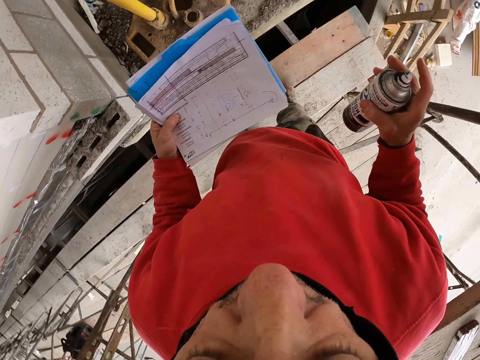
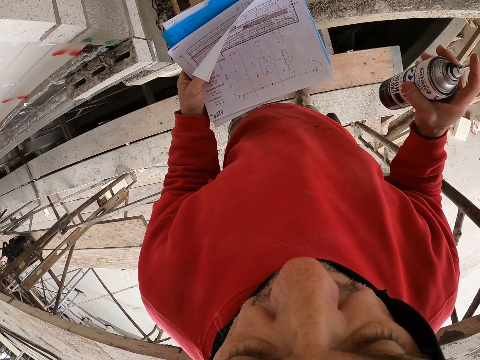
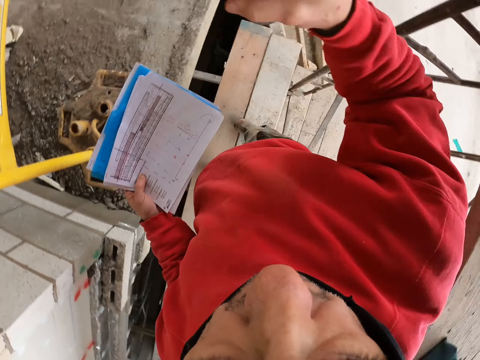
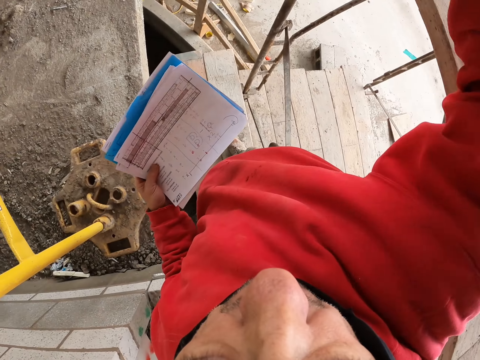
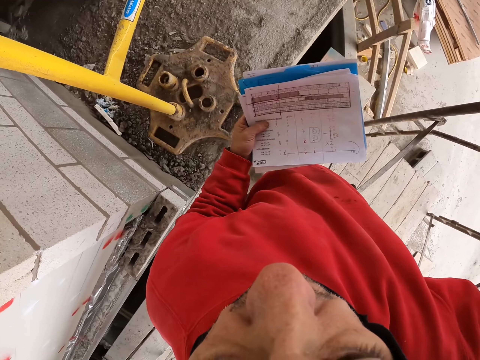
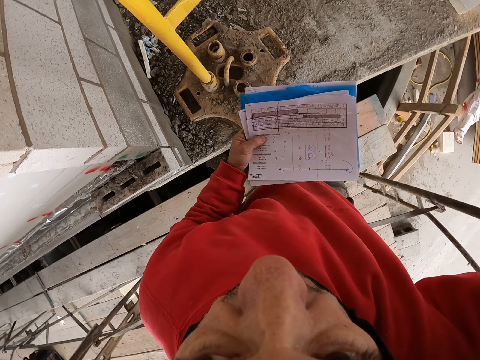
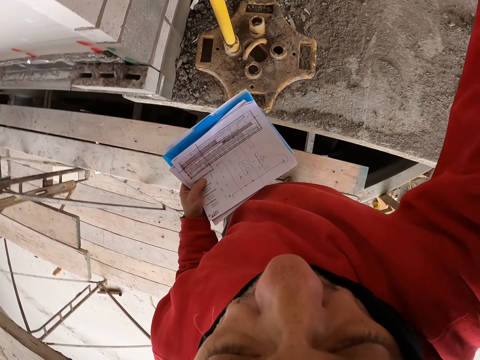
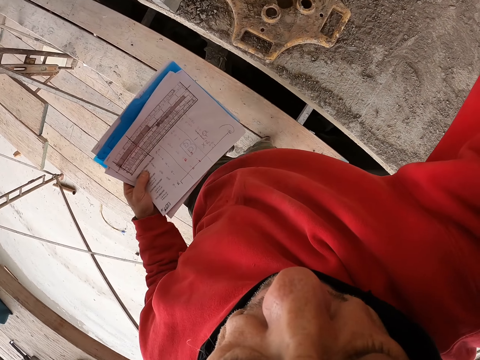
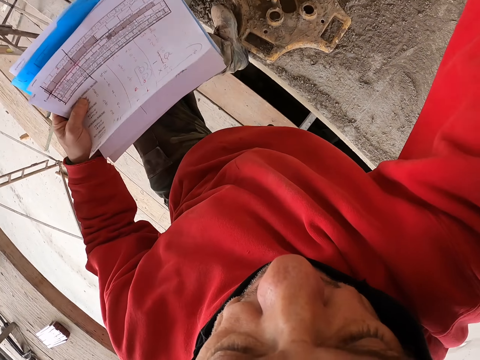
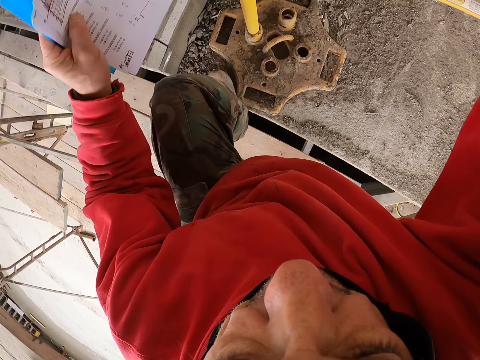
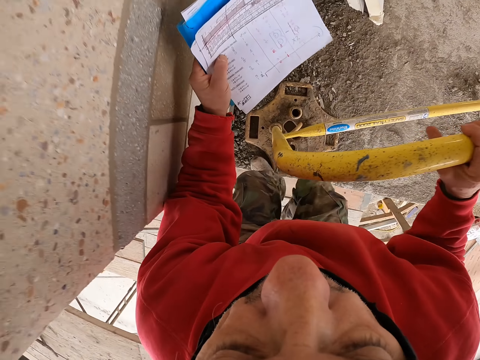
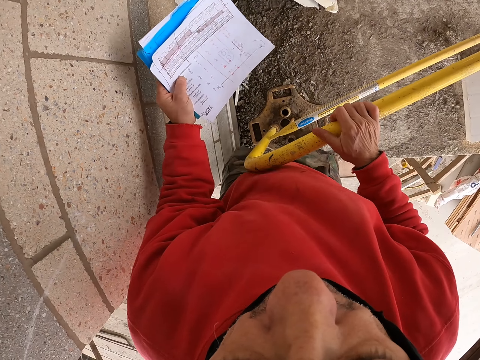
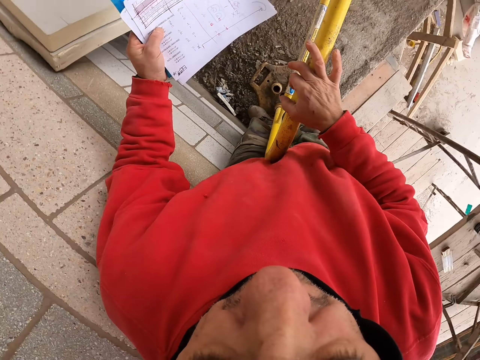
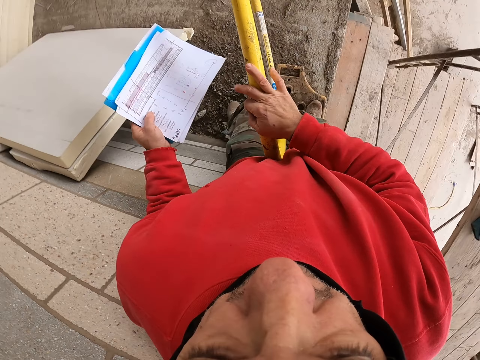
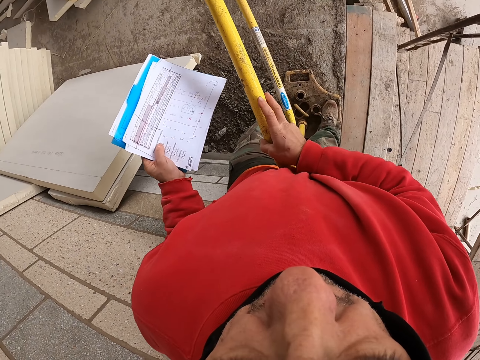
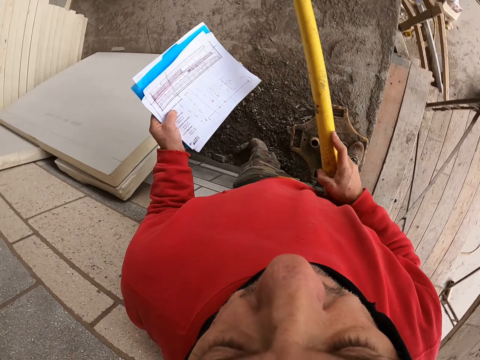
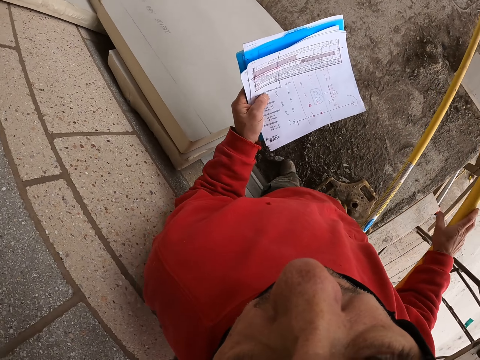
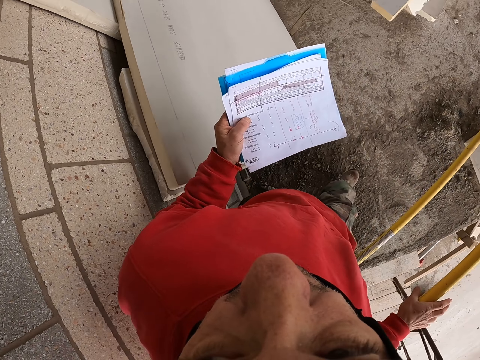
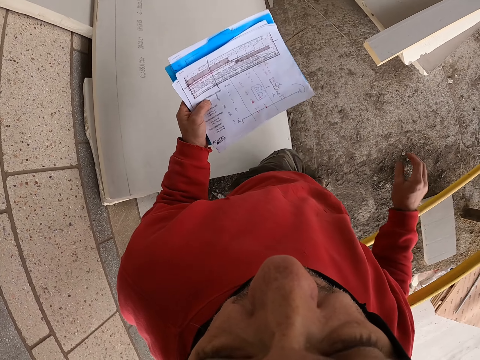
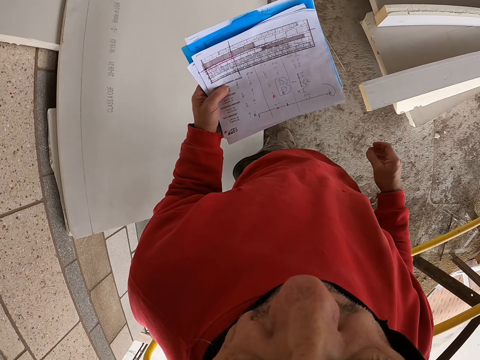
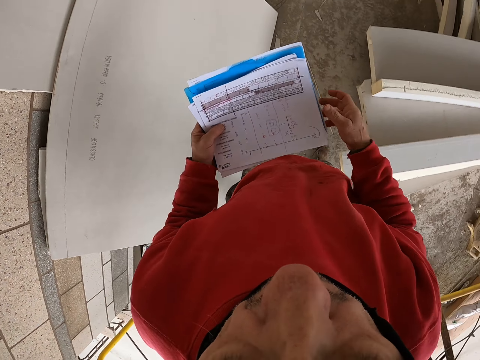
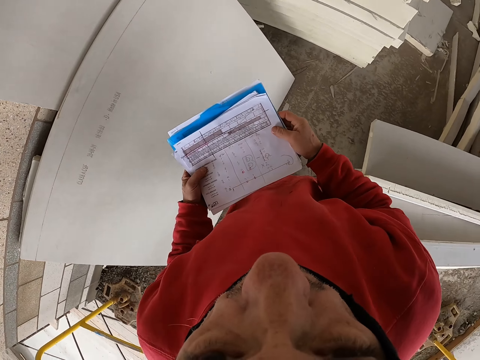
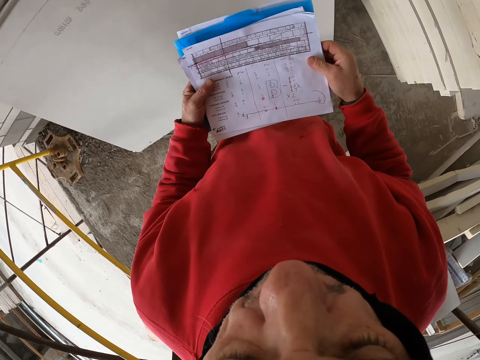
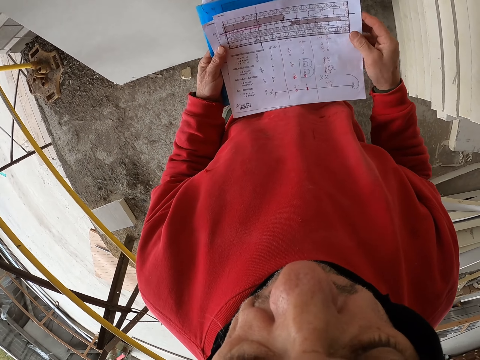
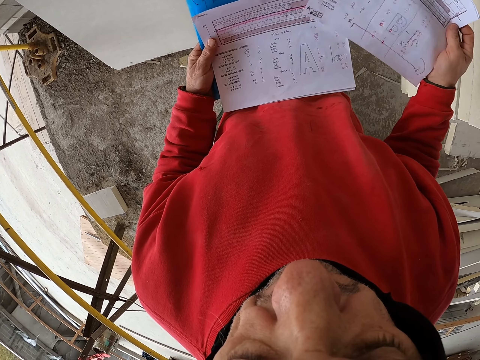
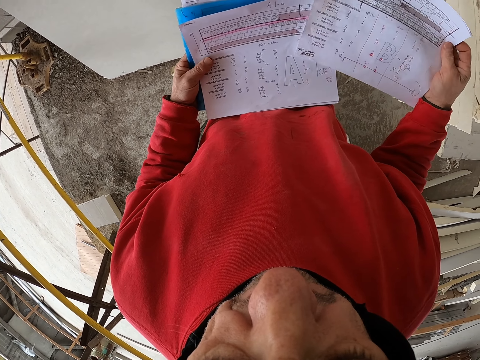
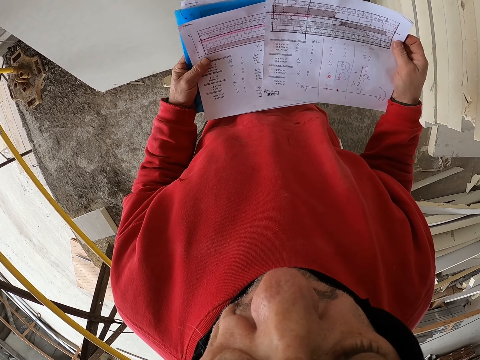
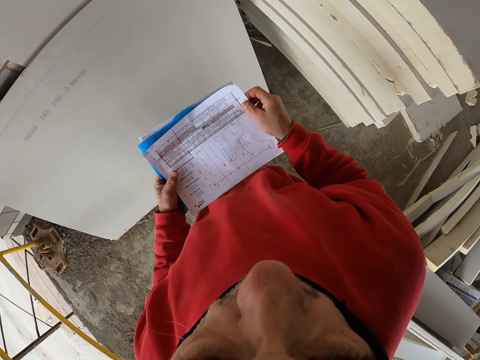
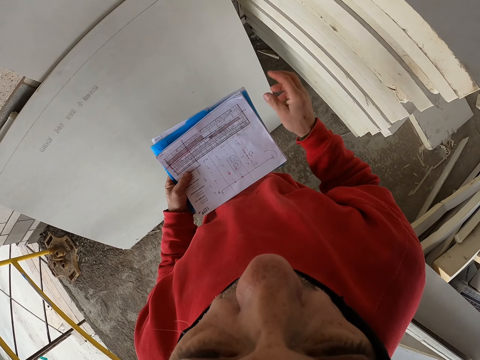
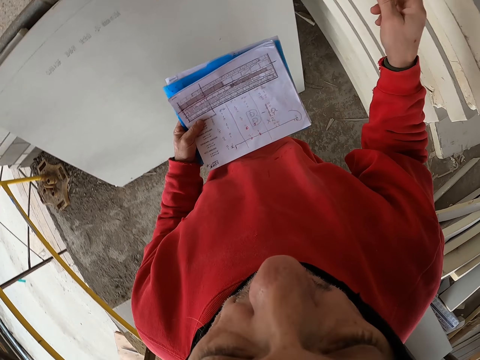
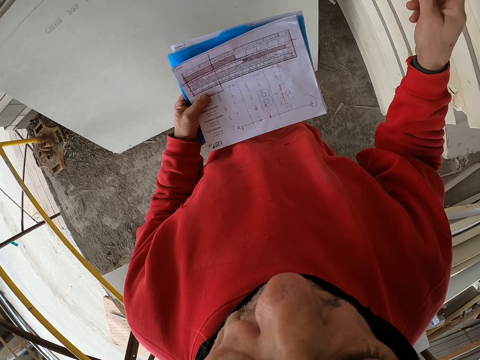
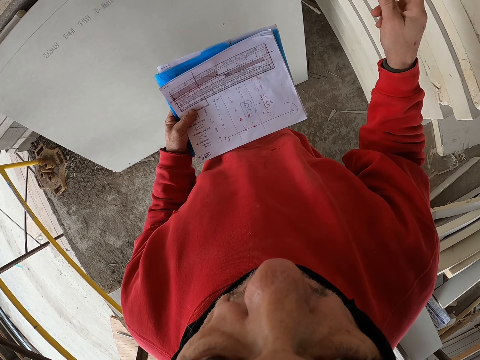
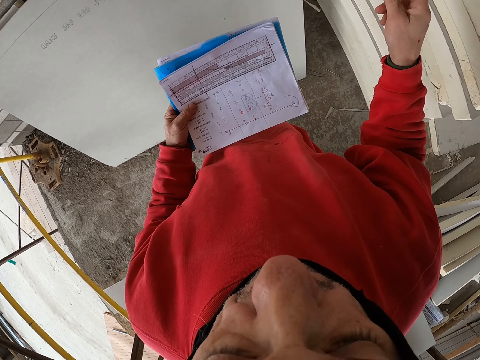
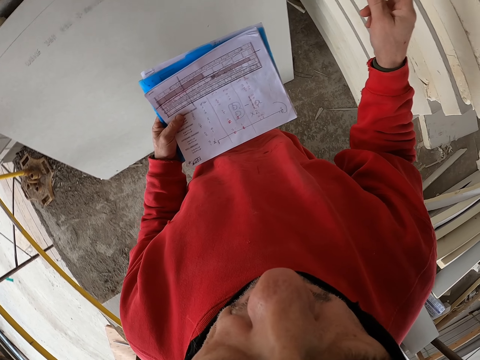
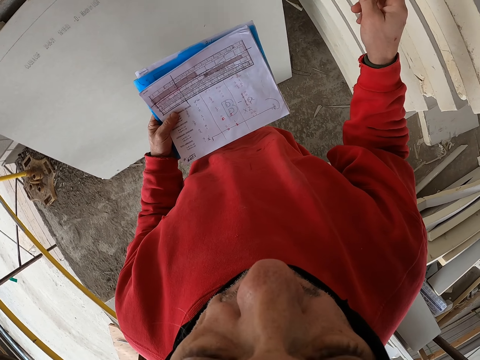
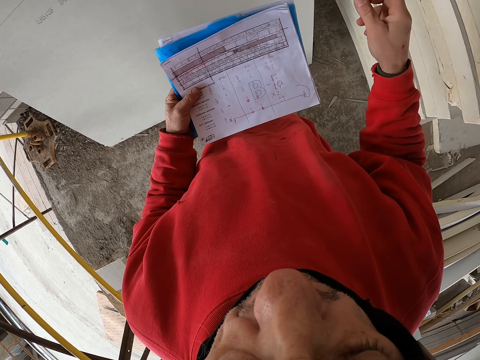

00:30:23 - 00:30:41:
The camera wearer puts down the spray bottle. He walks a few steps. He goes through his files. He looks at the piece of paper. He touches the piece of wood.

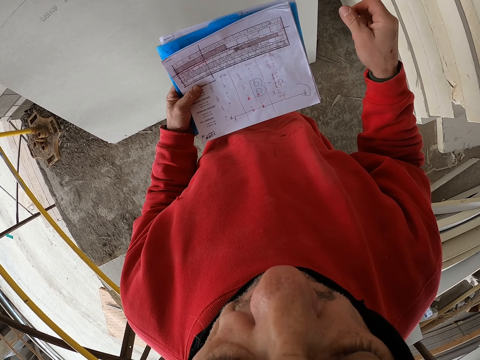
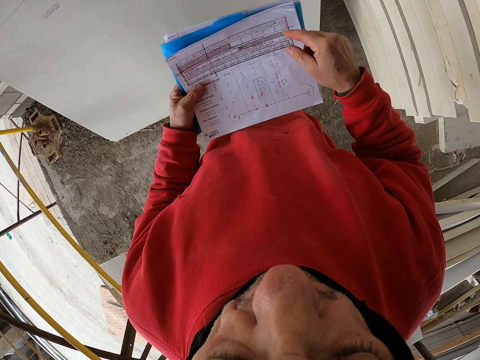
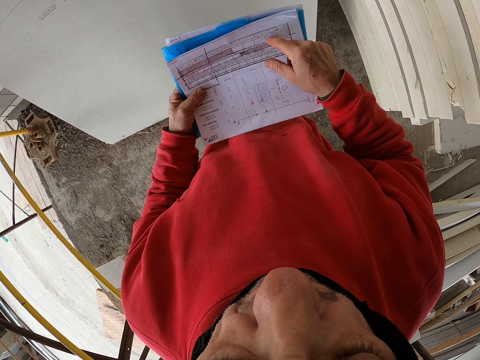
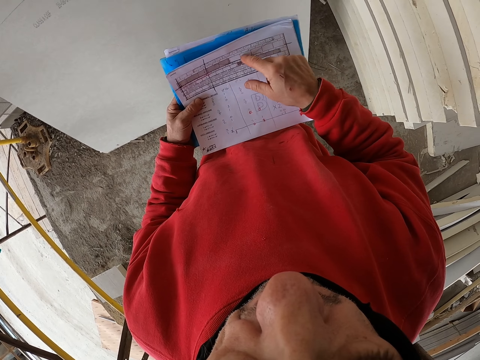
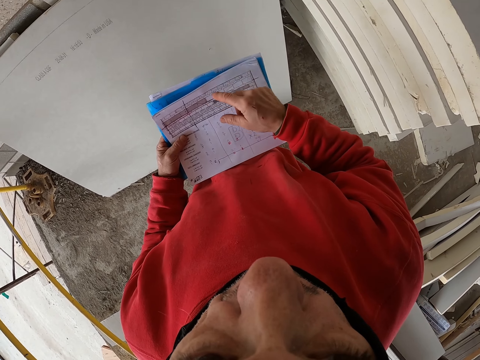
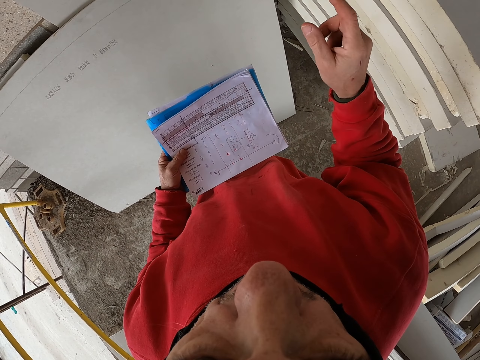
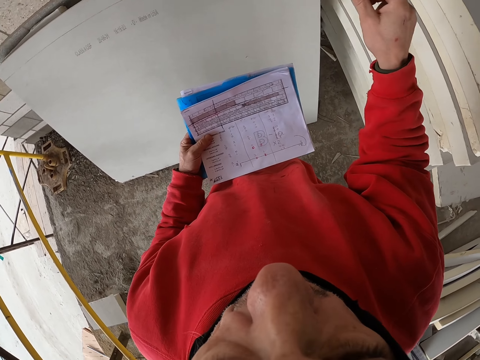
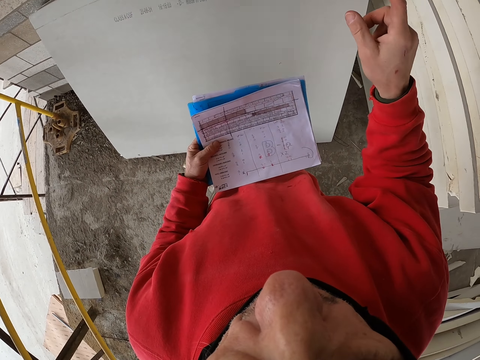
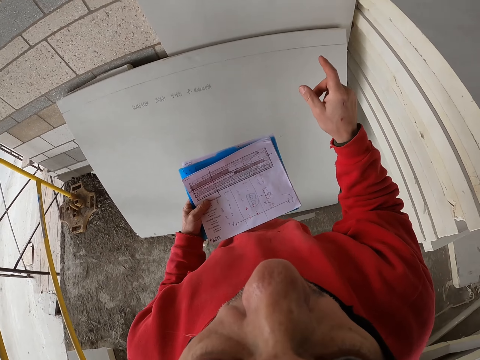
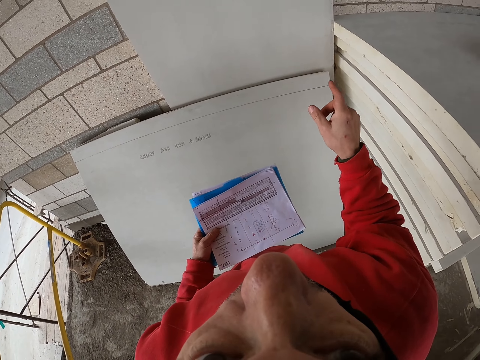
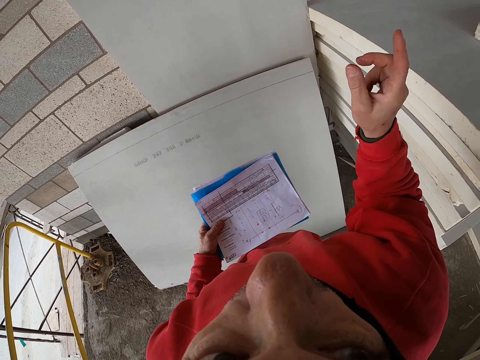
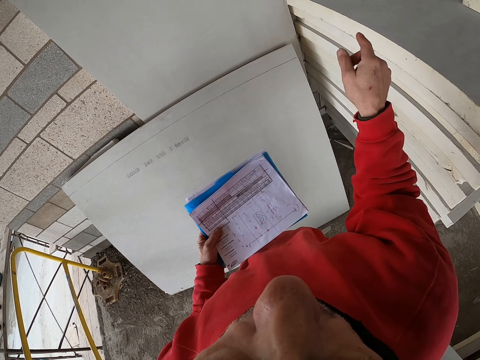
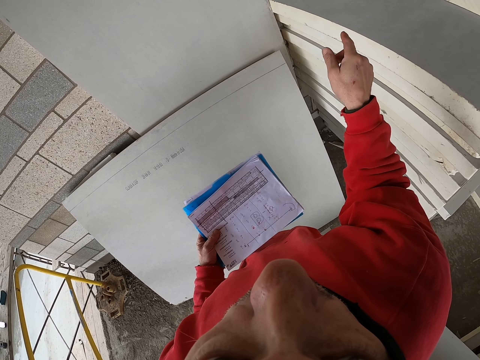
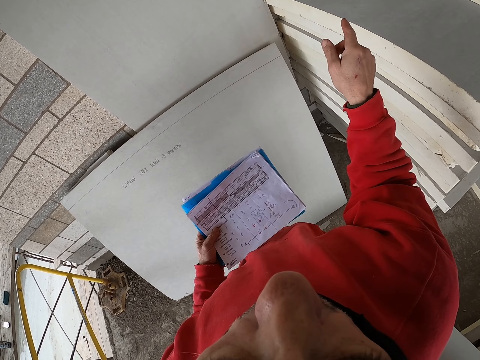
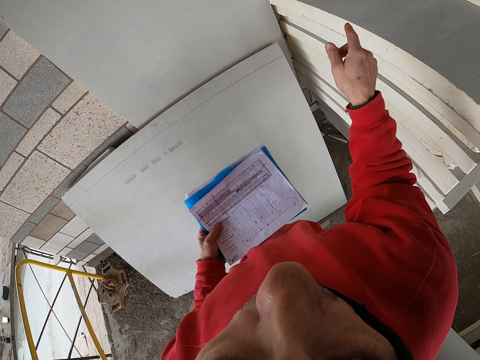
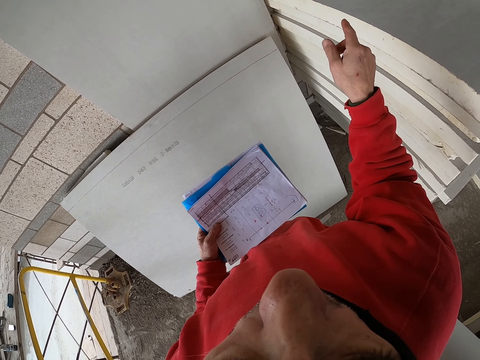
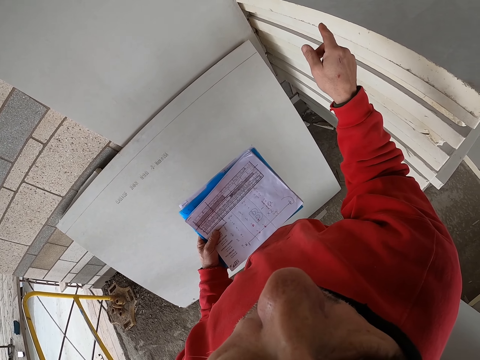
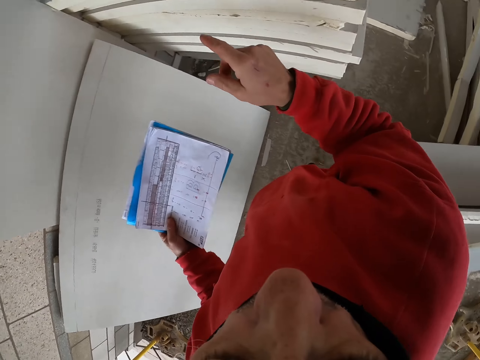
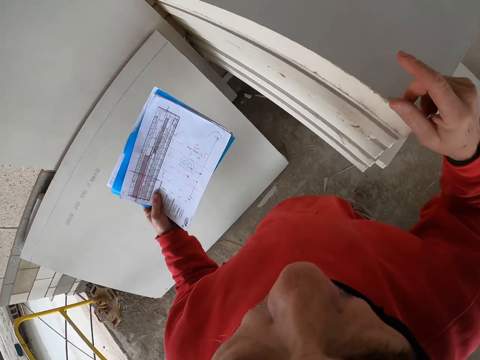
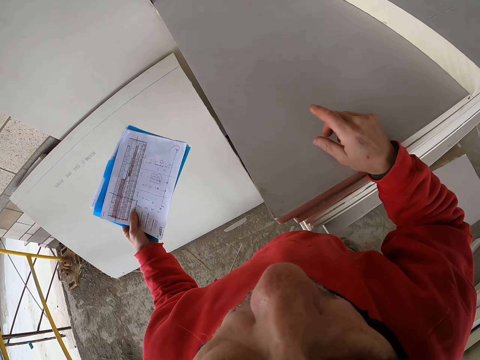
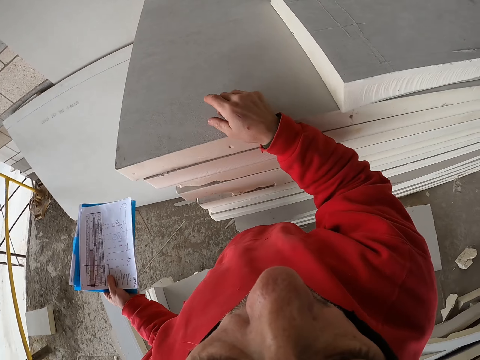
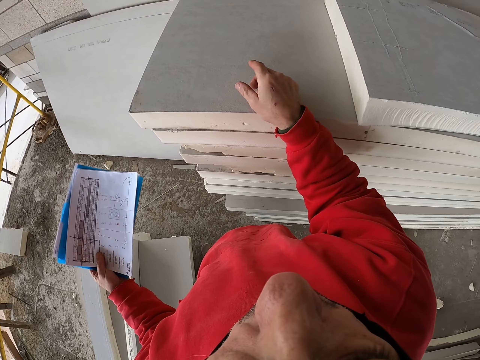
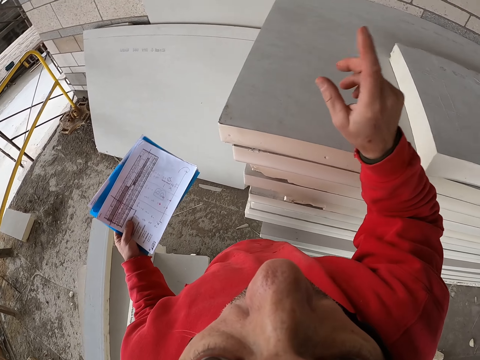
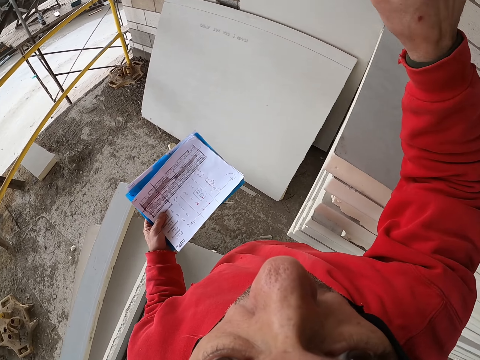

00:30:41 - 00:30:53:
The camera wearer looks at the piece of paper.
